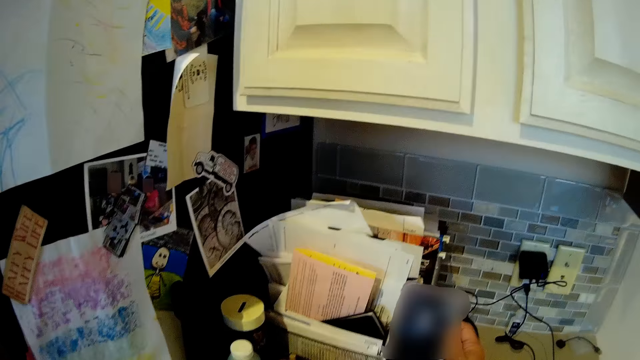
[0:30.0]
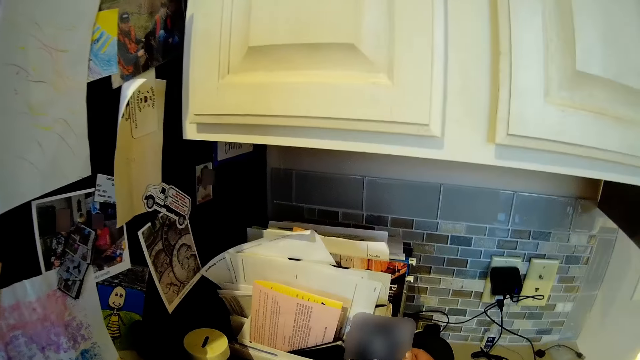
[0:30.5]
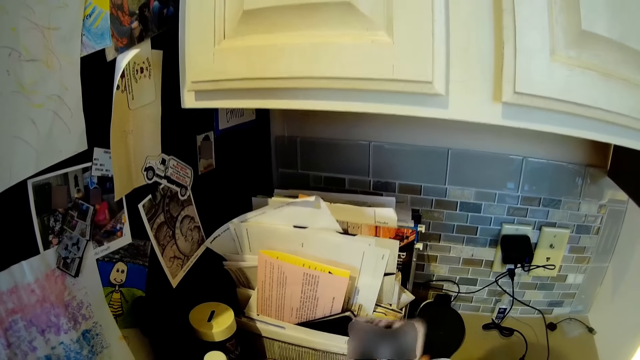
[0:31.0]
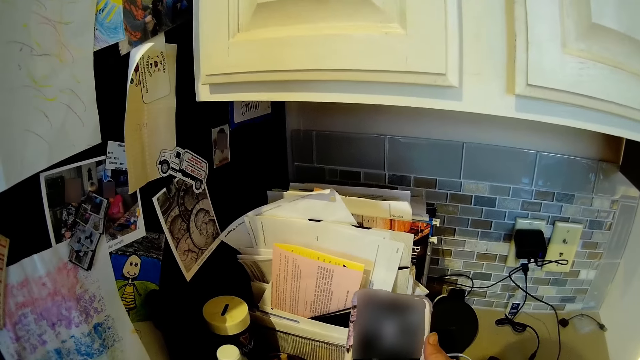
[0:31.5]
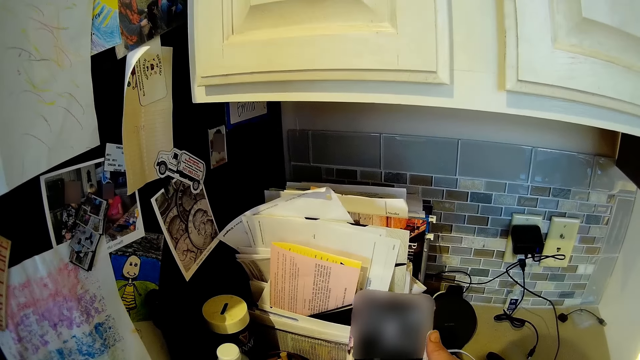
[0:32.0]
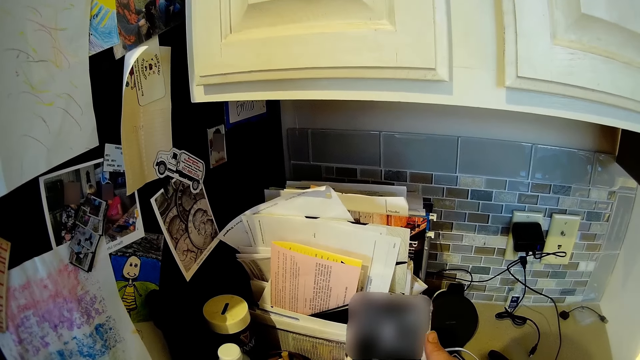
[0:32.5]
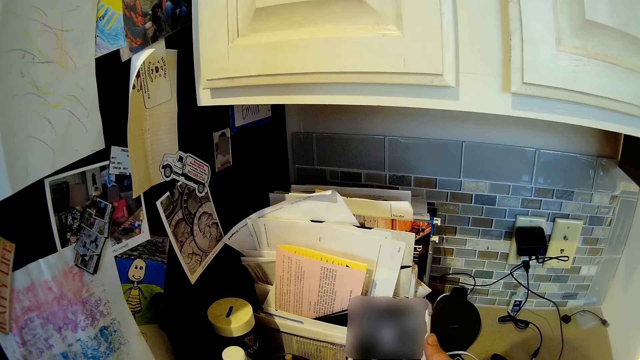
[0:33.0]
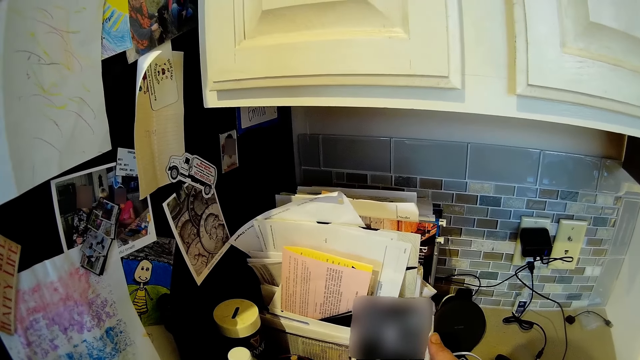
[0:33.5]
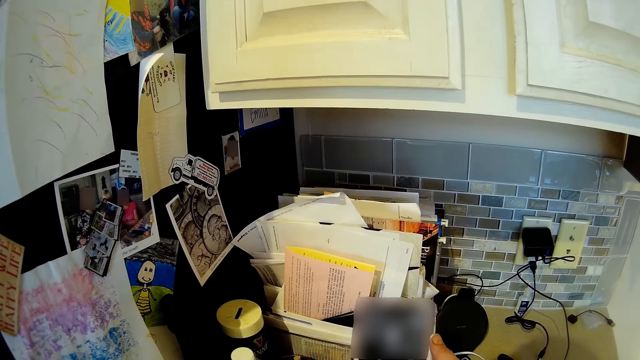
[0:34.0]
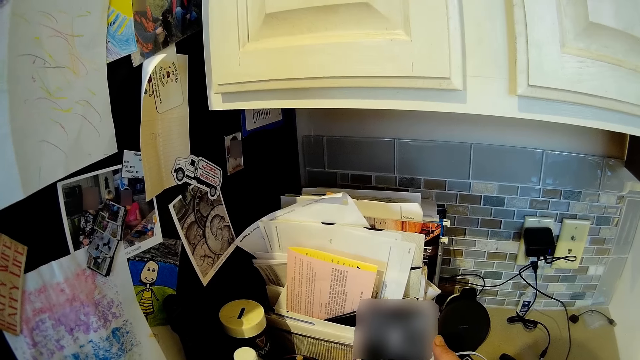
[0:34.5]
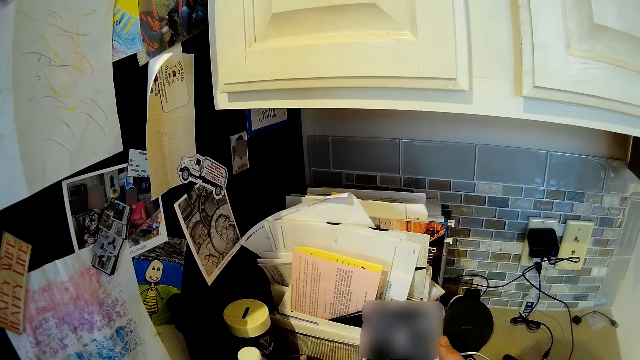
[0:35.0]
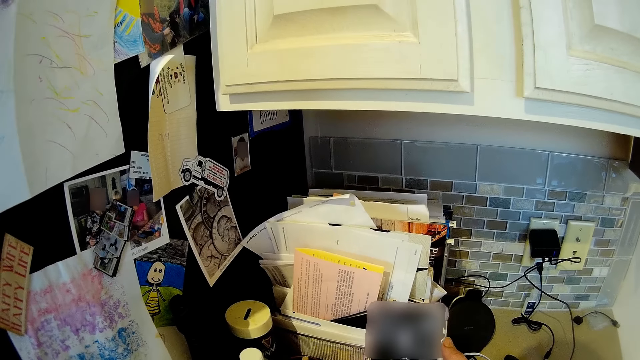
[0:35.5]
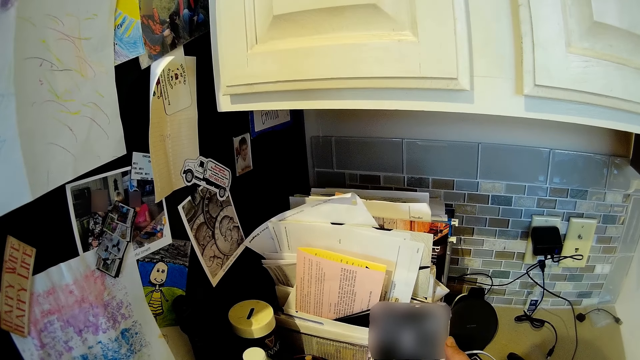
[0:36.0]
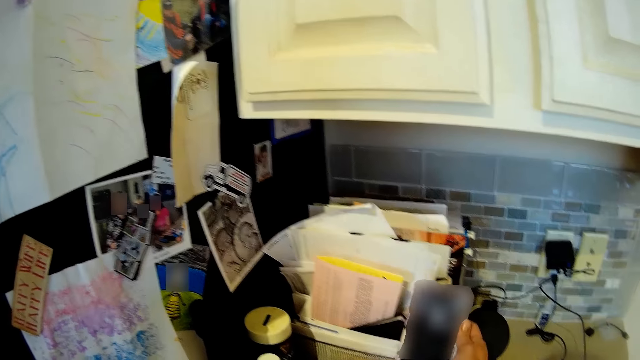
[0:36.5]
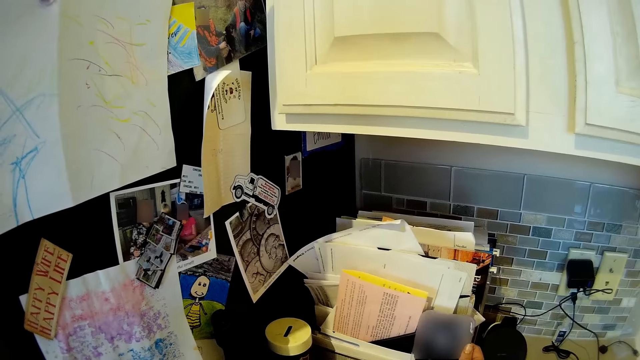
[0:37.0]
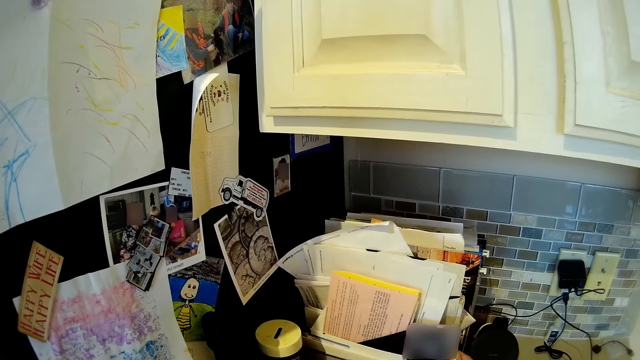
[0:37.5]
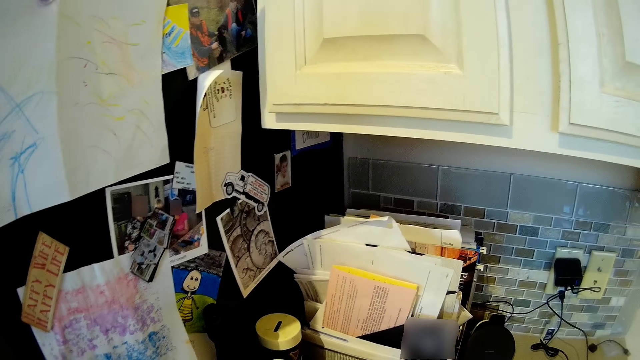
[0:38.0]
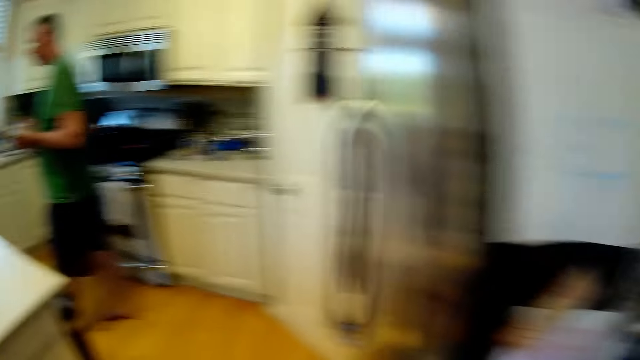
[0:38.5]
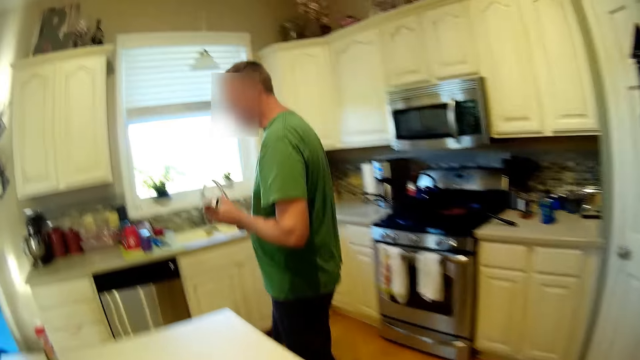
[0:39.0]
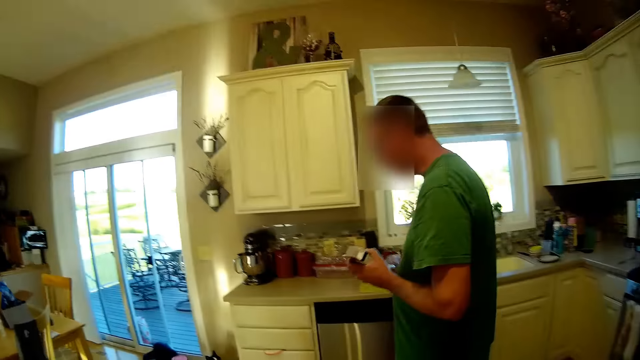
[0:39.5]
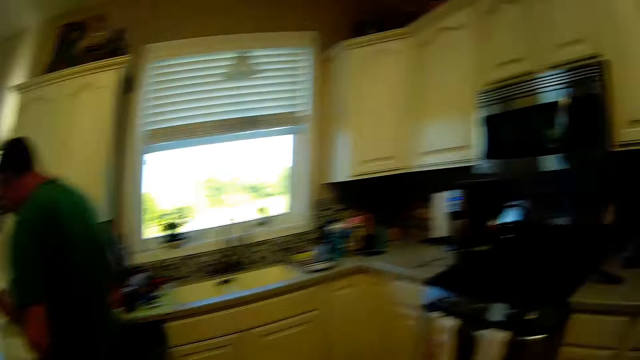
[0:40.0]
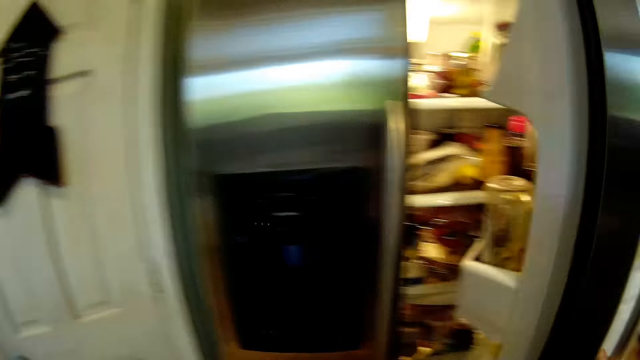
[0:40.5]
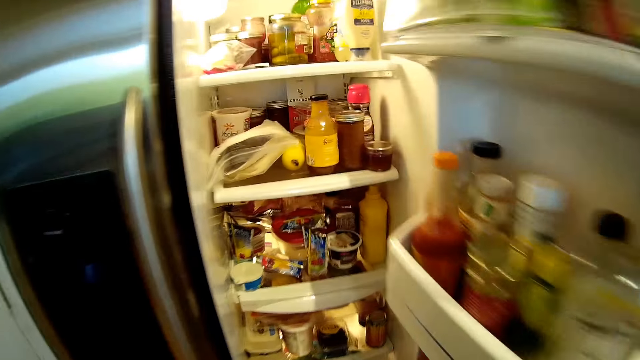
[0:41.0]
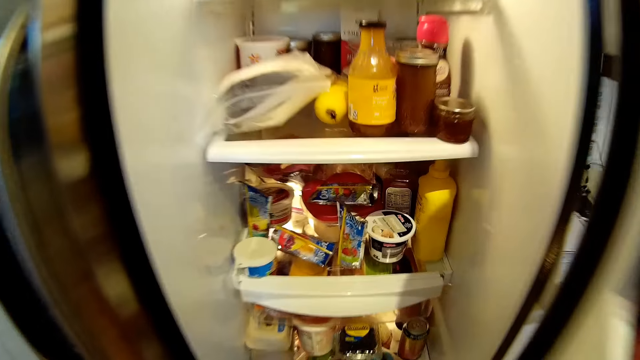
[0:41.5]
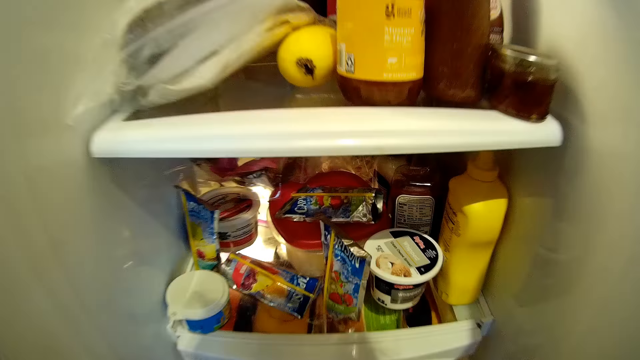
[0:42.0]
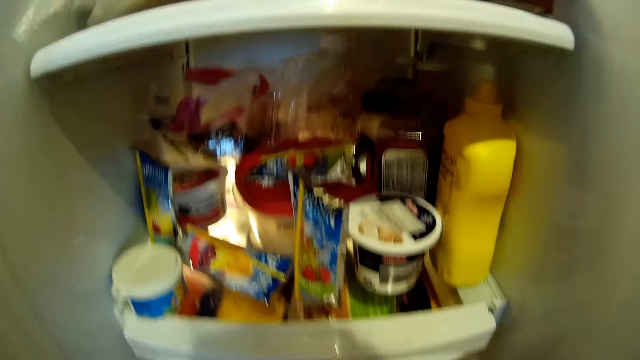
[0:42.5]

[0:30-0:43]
The camera wearer scrolls on a phone. They touch a paper in a box. They walk in a kitchen. A man walks in the house. The camera wearer turns around and opens a fridge.

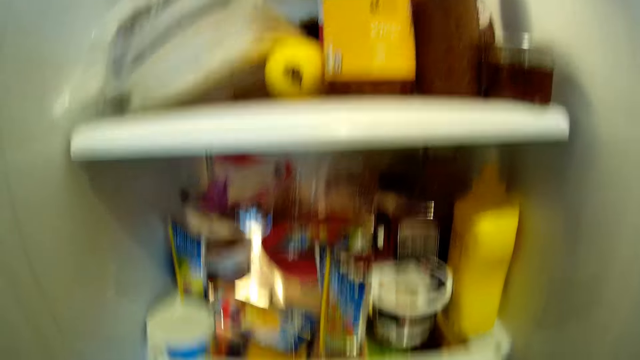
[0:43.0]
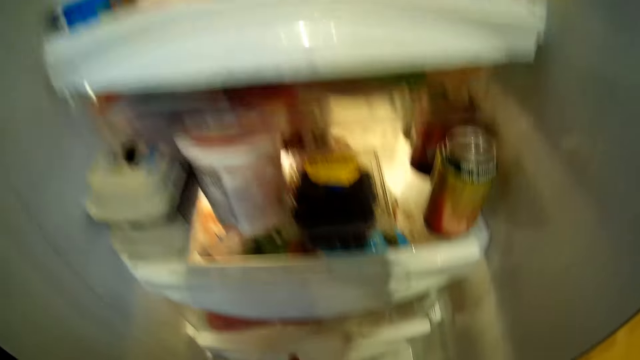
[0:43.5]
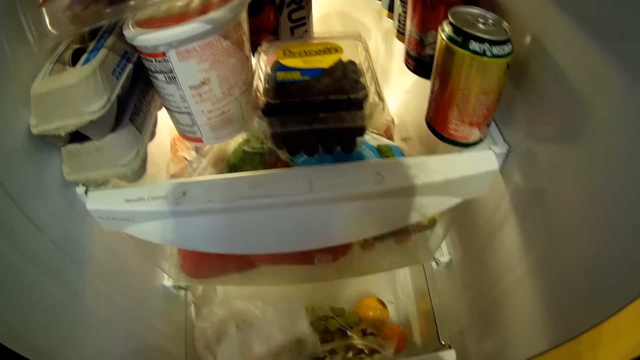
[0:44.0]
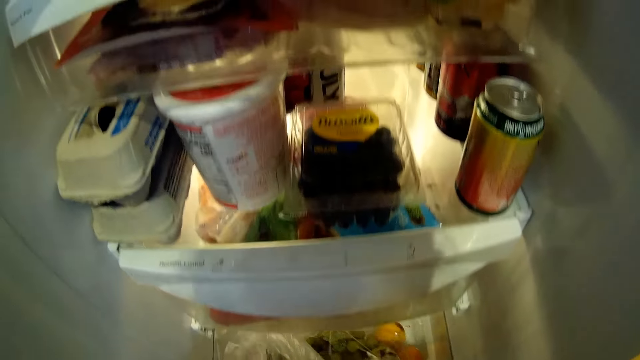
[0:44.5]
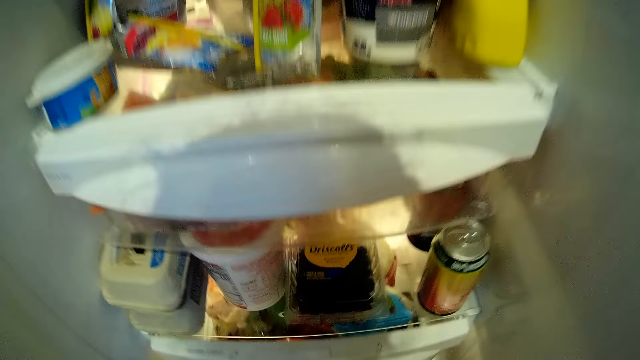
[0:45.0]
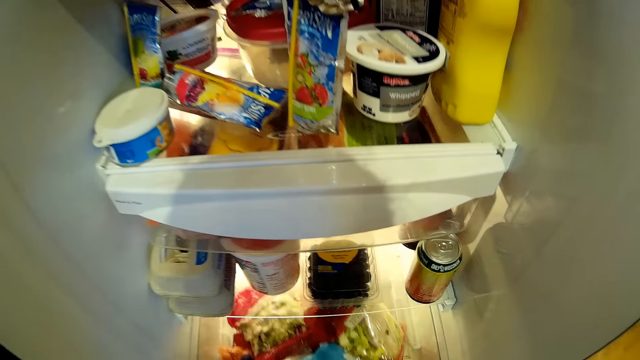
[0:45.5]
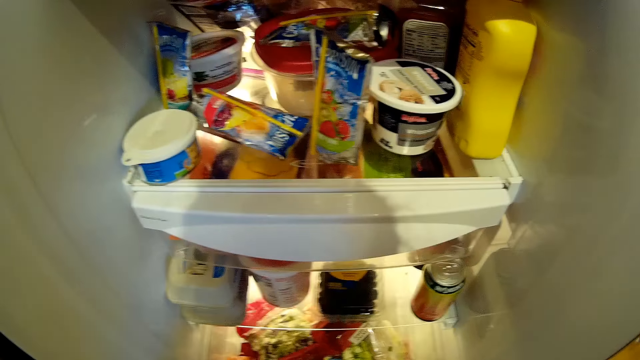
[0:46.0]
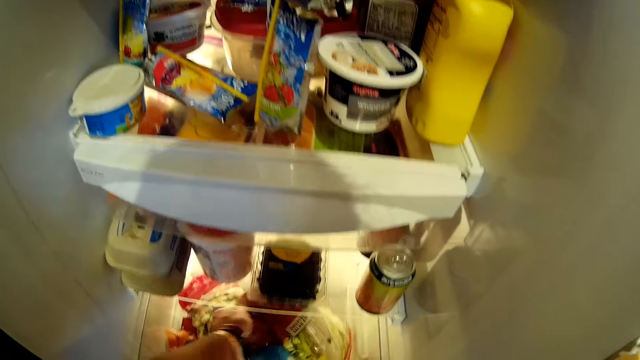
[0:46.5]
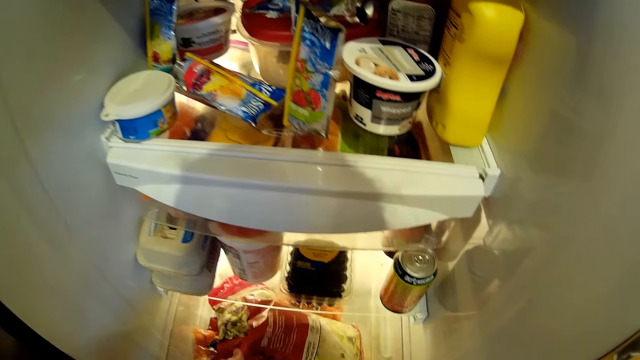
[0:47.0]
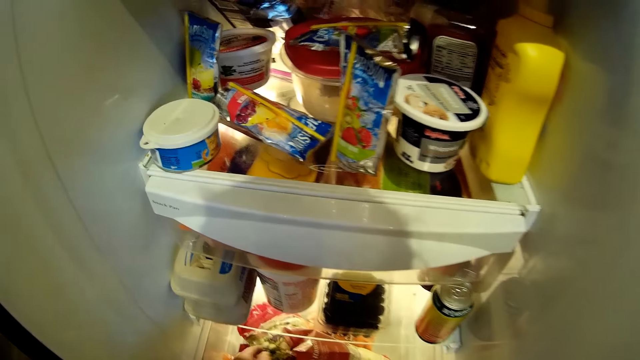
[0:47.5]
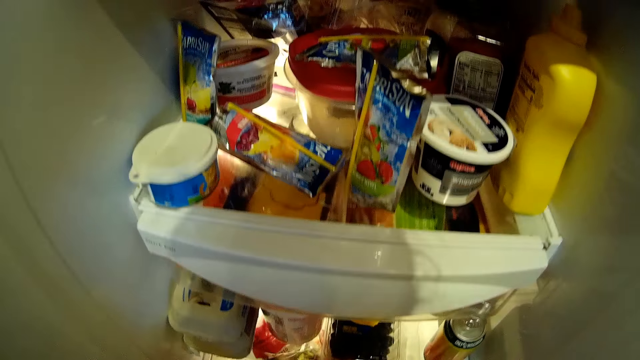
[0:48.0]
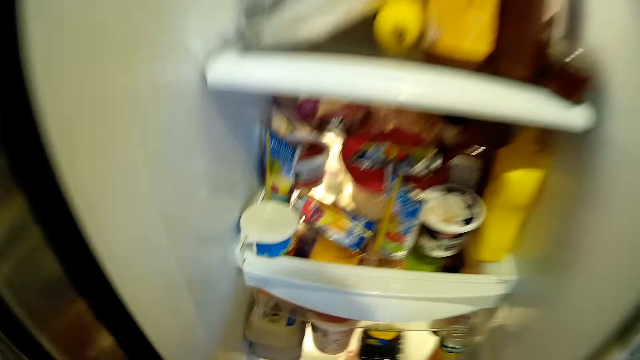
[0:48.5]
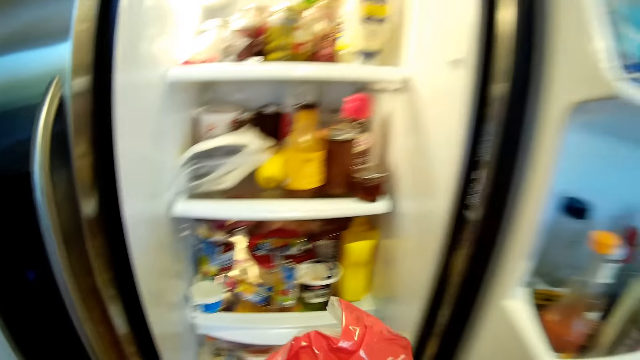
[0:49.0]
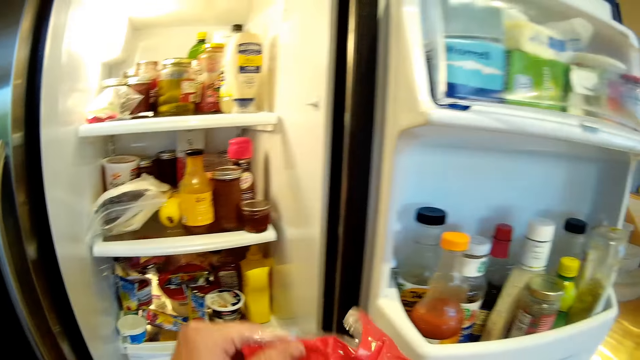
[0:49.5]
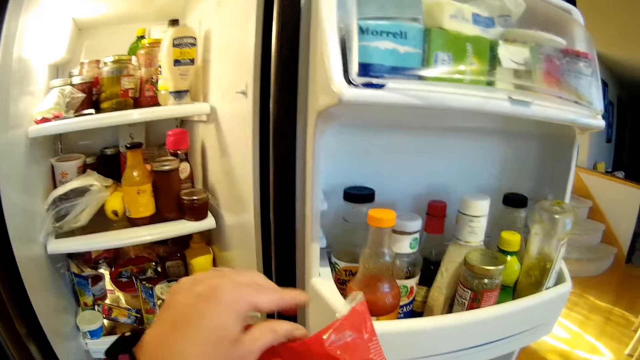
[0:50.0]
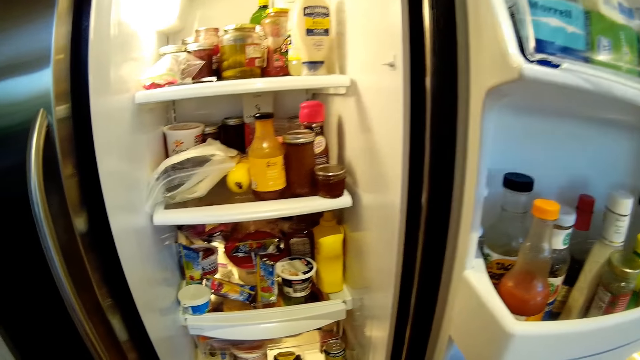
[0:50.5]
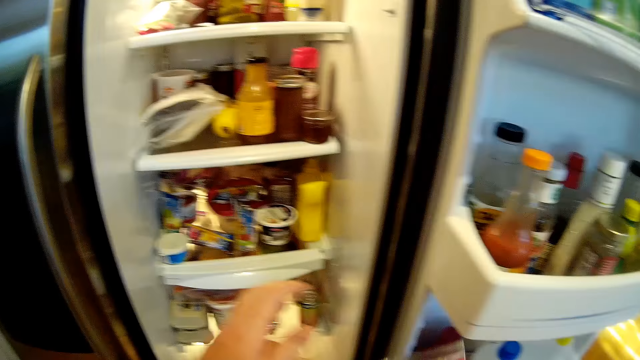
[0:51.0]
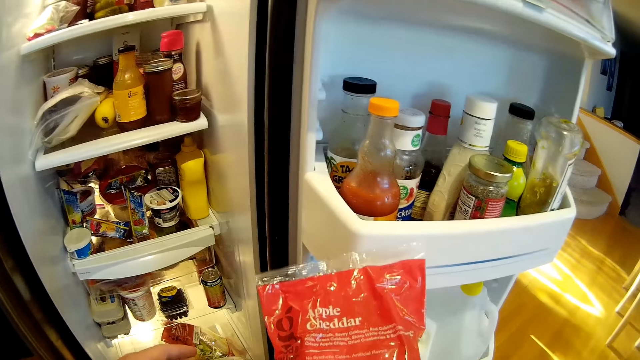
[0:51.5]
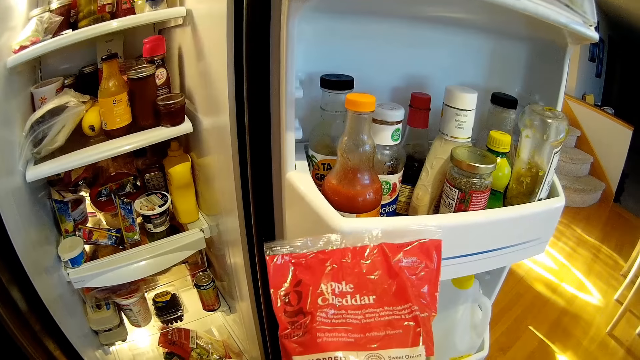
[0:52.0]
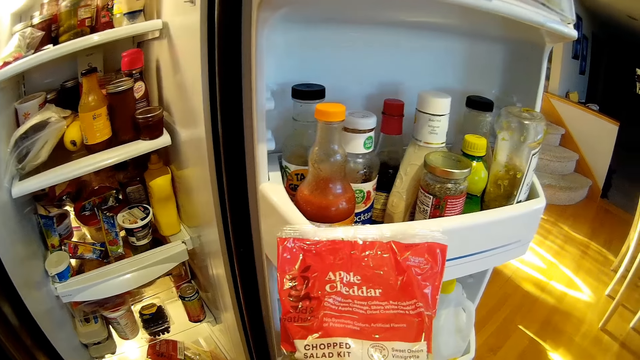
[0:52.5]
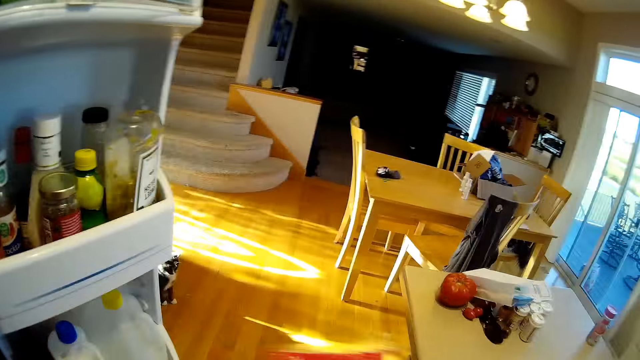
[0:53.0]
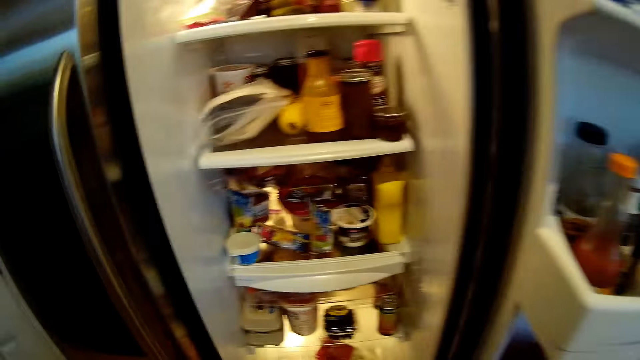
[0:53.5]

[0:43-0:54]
The camera wearer checks the shelves in a fridge. They pull a shelf. They converse with a person. They search on the shelf. They pick up a packet of apple cheddar in the fridge, hold the packet and touch the packet. They read on the packet of apple cheddar. They converse with the person.
